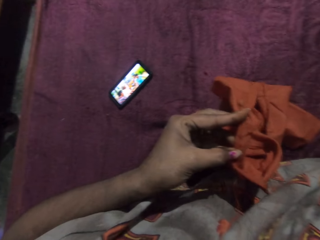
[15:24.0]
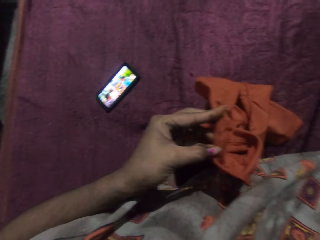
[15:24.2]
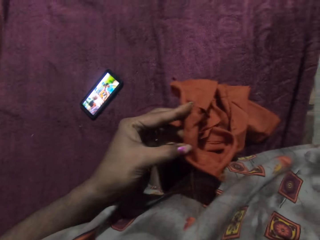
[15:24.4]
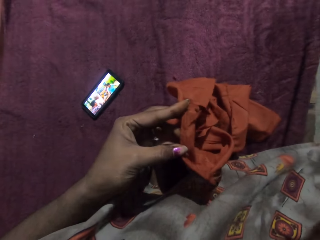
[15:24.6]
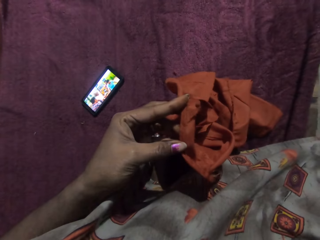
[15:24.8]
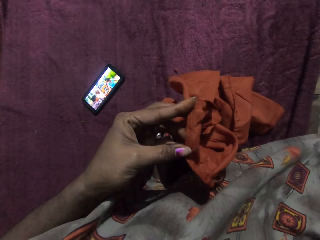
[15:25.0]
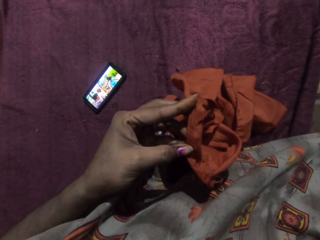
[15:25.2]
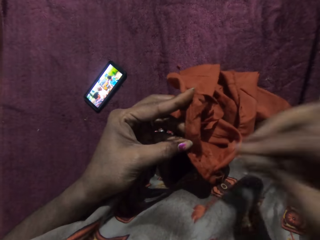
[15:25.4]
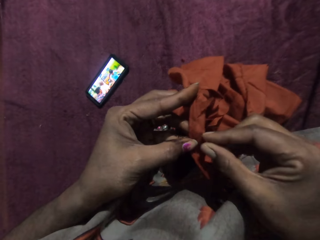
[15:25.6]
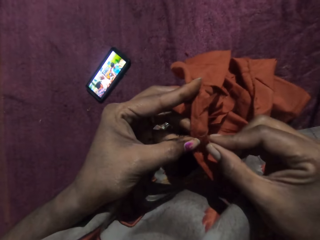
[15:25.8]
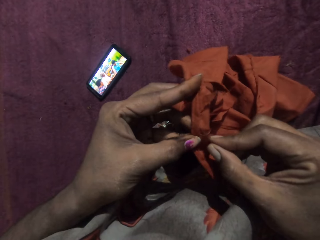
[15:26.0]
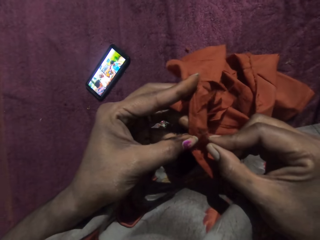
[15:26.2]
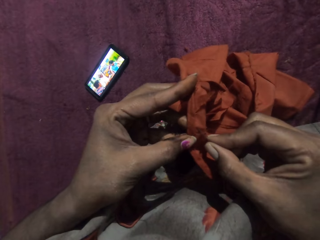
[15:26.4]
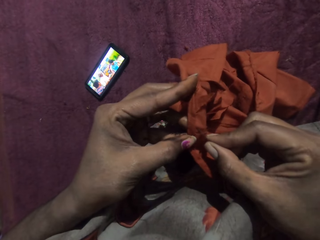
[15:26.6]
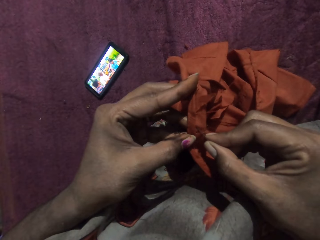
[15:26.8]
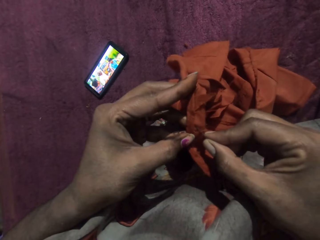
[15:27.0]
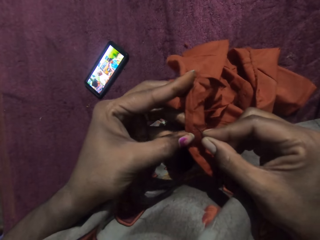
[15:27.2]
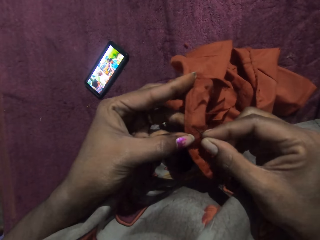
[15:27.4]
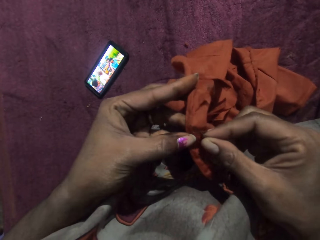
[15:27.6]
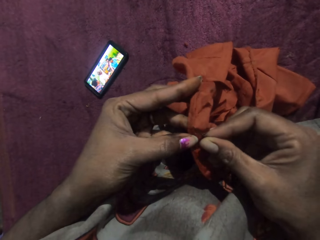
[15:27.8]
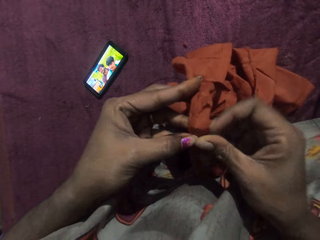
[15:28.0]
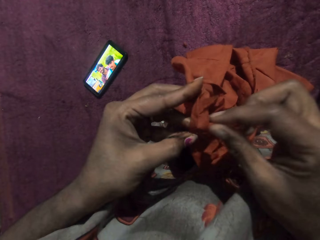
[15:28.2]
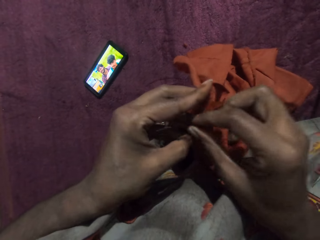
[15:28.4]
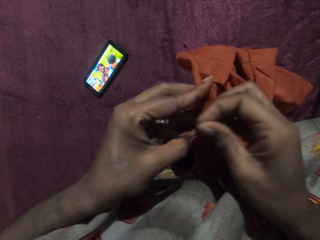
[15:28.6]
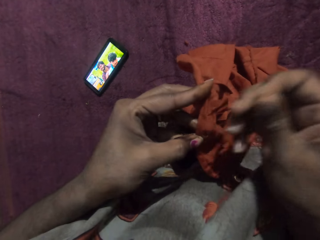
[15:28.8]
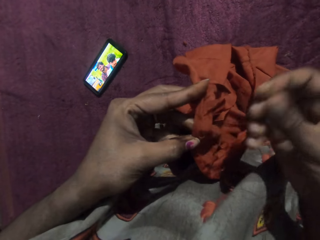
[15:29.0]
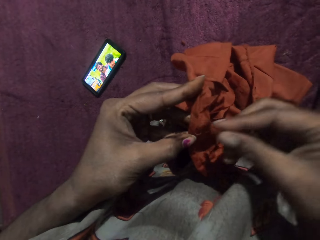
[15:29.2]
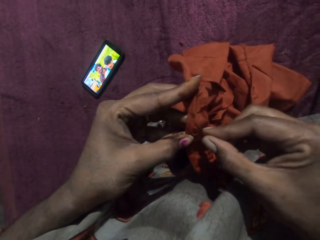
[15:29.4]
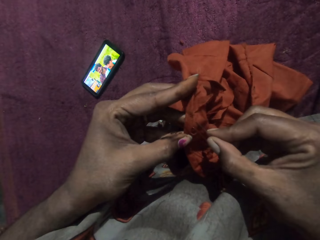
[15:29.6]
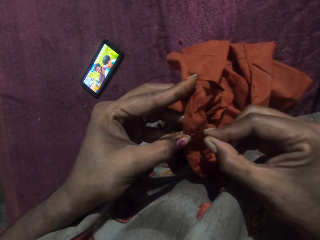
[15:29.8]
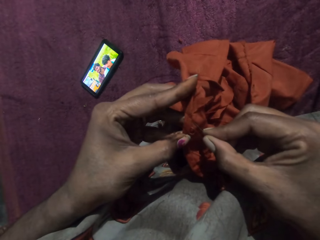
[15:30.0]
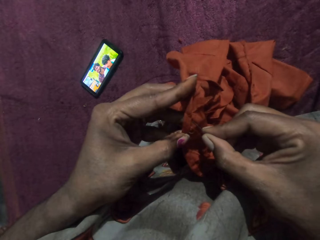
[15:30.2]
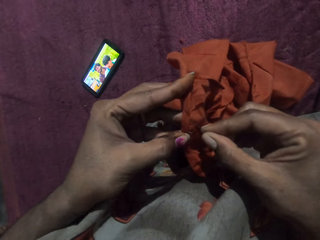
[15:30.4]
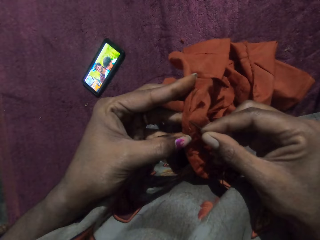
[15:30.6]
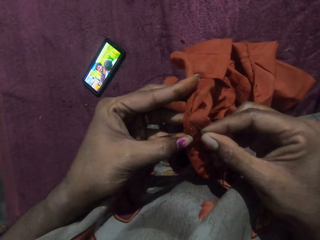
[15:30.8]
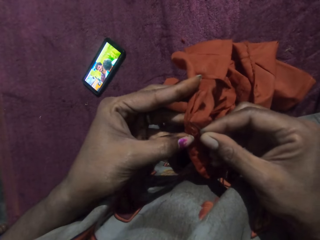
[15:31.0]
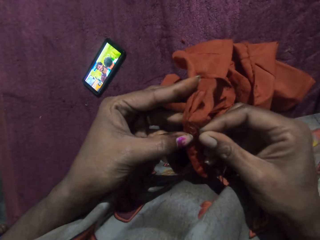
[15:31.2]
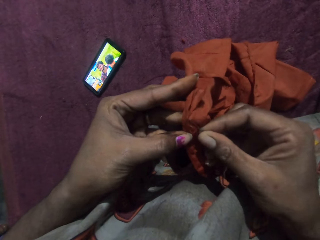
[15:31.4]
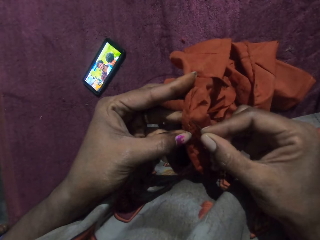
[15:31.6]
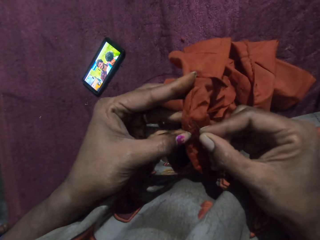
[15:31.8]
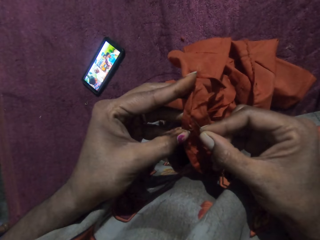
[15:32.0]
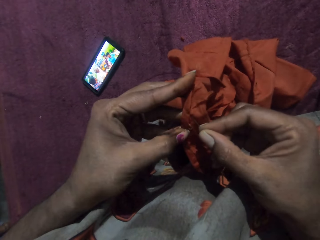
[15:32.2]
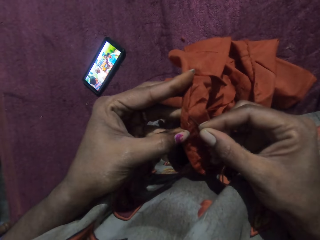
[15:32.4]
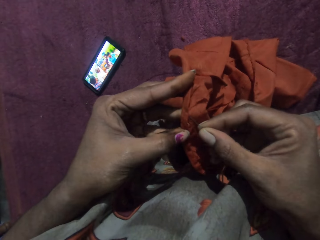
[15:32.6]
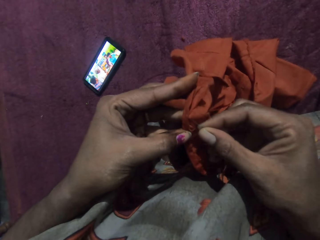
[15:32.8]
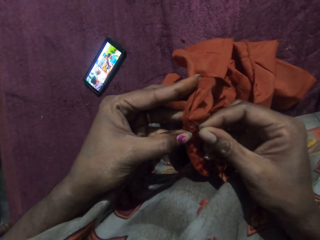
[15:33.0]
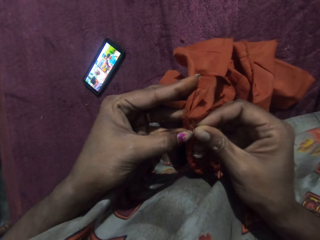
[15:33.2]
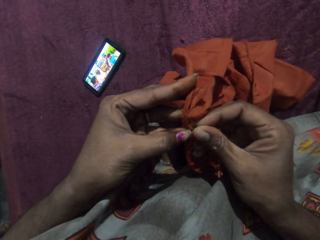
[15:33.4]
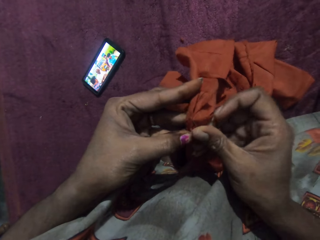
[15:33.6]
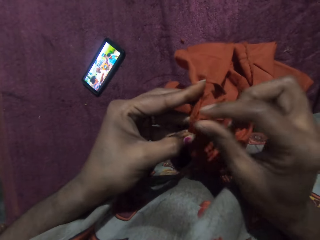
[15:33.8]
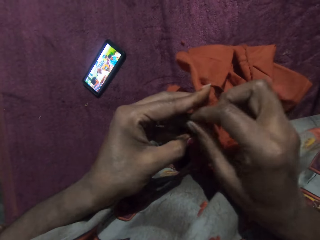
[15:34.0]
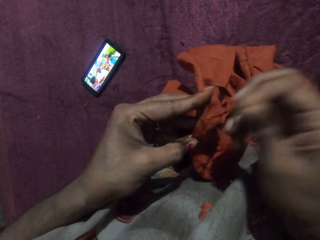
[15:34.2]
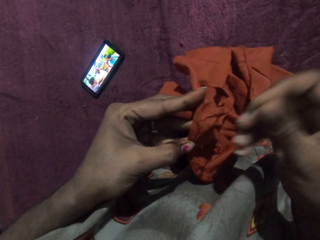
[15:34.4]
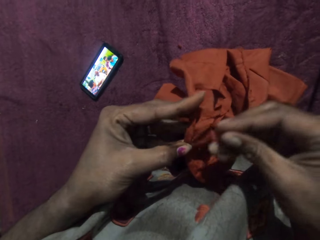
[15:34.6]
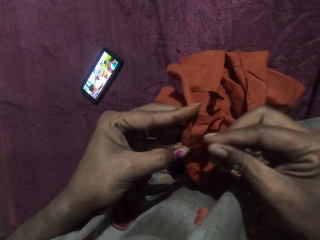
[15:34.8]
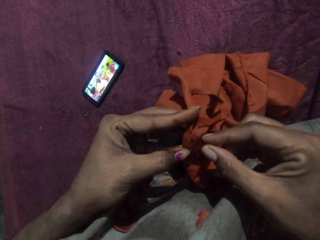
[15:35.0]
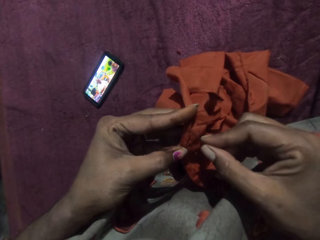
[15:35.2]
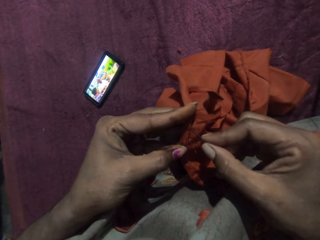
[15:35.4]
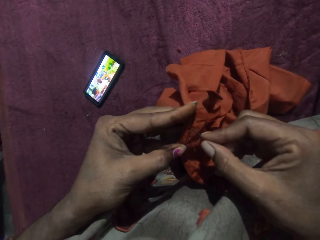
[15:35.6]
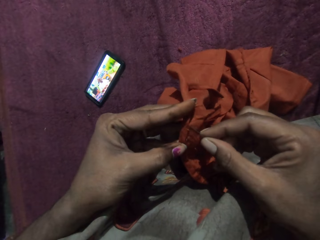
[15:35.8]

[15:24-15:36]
The camera wearer holds the fabric in her left hand. She moves the needle down. She sews the fabric in her left hand with the needle and thread in her right hand.

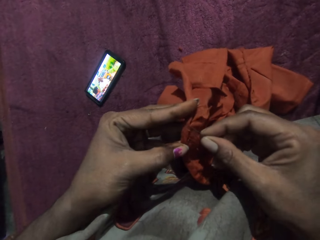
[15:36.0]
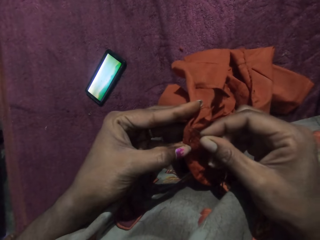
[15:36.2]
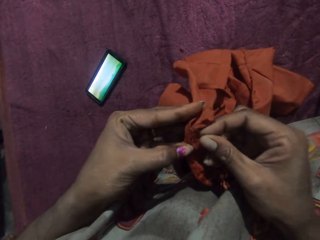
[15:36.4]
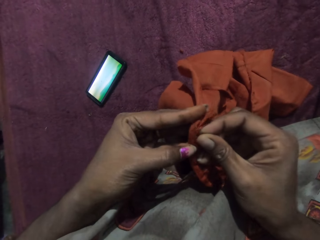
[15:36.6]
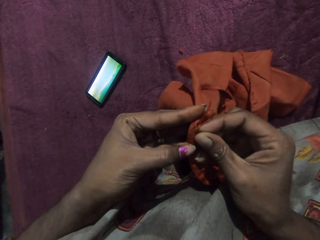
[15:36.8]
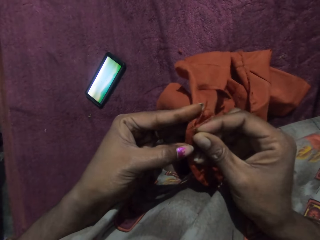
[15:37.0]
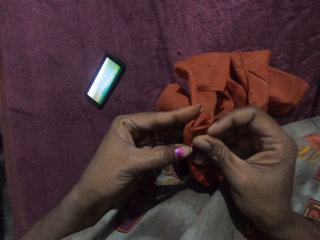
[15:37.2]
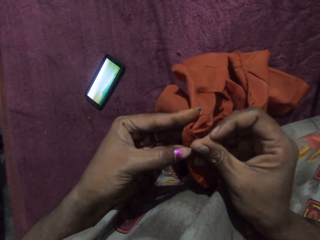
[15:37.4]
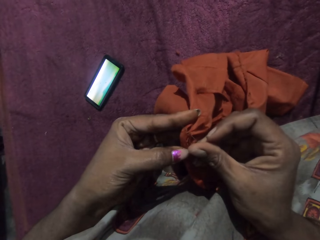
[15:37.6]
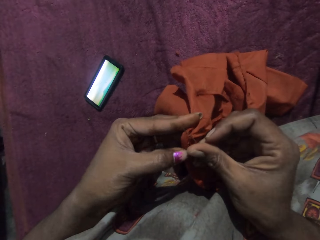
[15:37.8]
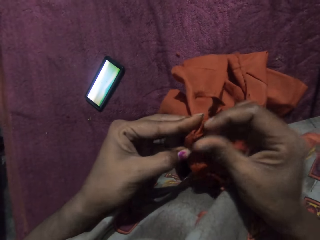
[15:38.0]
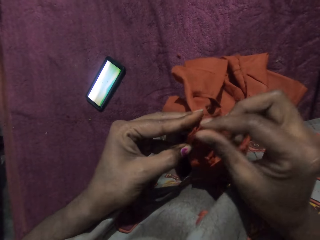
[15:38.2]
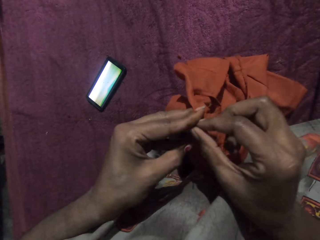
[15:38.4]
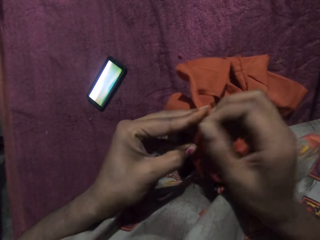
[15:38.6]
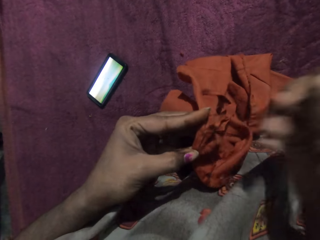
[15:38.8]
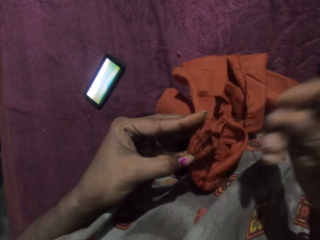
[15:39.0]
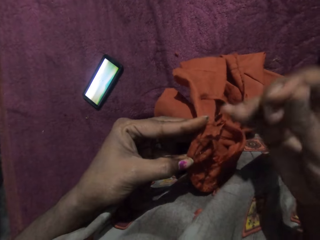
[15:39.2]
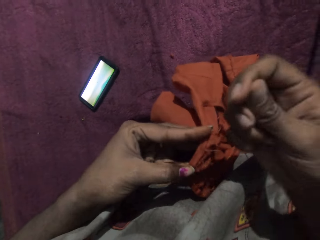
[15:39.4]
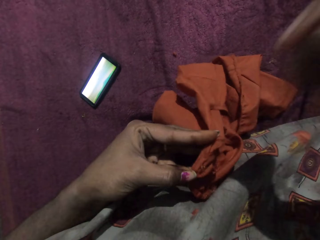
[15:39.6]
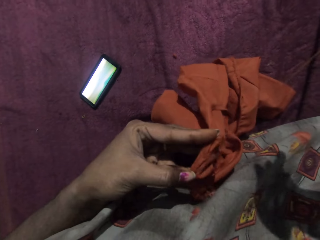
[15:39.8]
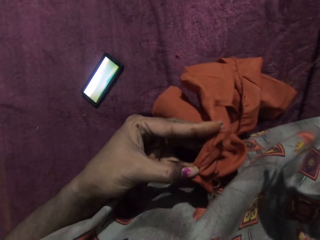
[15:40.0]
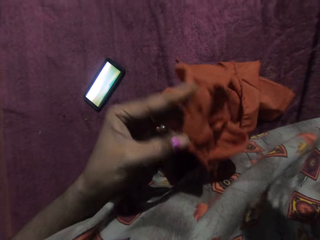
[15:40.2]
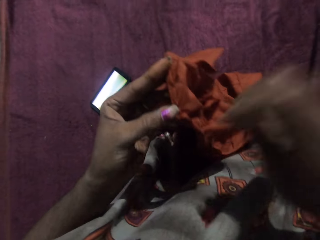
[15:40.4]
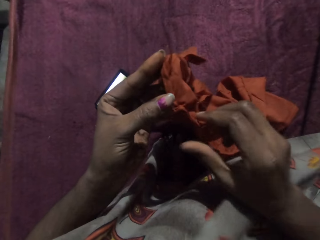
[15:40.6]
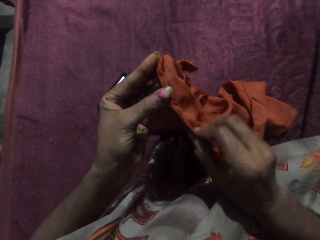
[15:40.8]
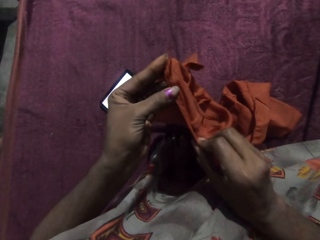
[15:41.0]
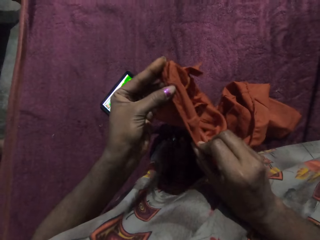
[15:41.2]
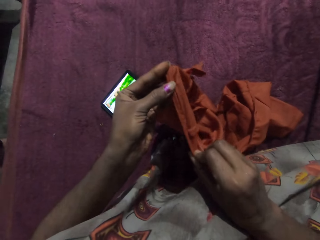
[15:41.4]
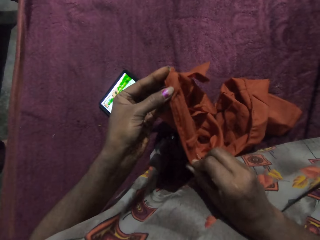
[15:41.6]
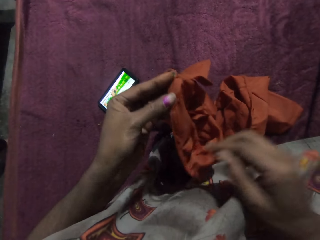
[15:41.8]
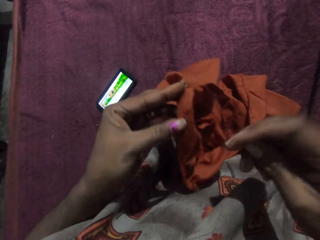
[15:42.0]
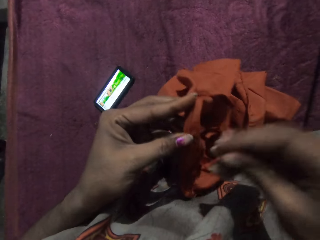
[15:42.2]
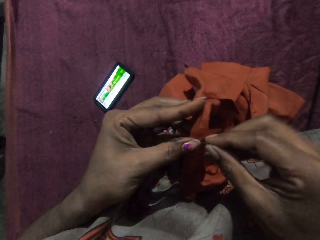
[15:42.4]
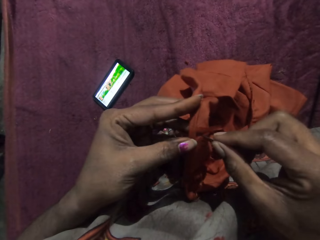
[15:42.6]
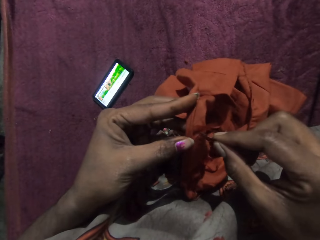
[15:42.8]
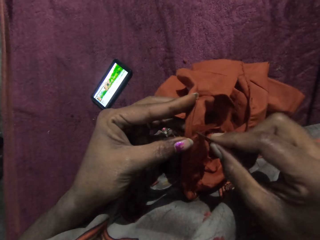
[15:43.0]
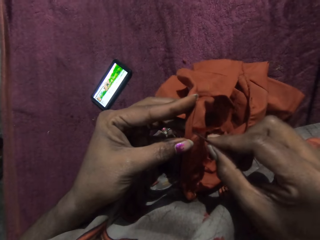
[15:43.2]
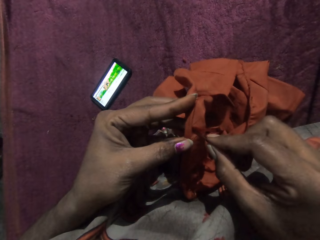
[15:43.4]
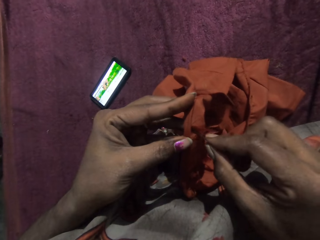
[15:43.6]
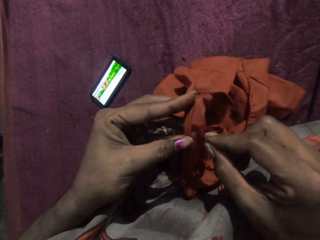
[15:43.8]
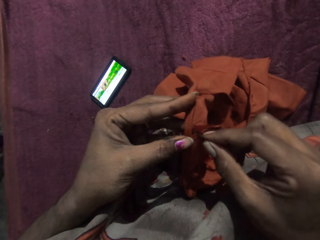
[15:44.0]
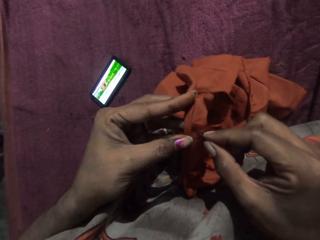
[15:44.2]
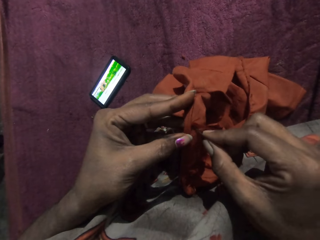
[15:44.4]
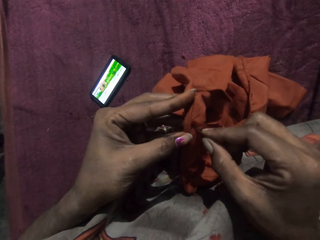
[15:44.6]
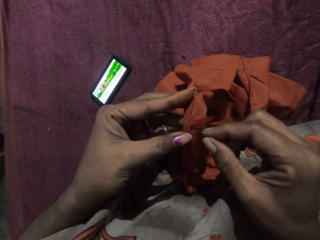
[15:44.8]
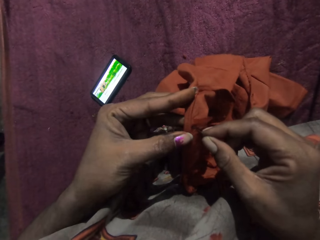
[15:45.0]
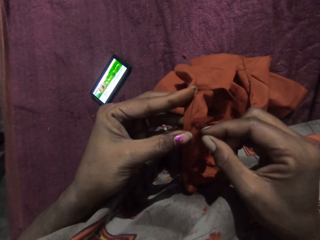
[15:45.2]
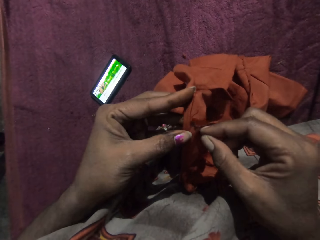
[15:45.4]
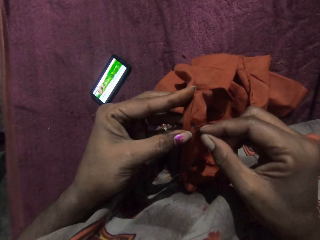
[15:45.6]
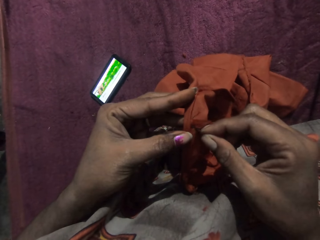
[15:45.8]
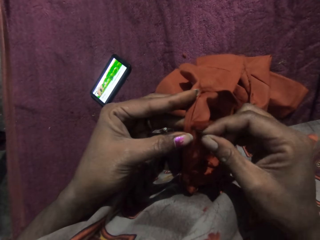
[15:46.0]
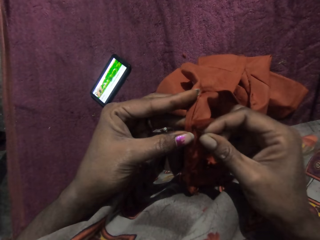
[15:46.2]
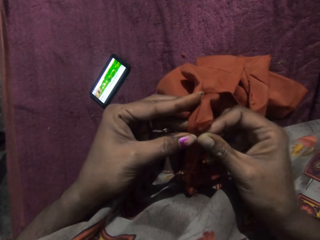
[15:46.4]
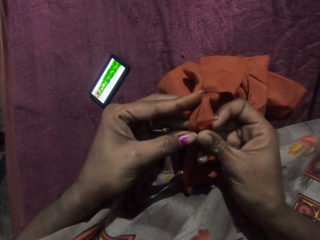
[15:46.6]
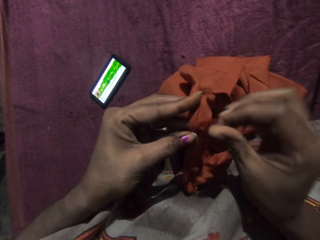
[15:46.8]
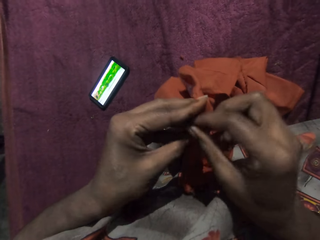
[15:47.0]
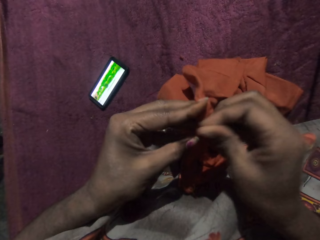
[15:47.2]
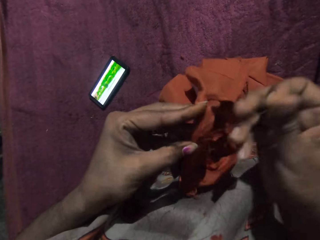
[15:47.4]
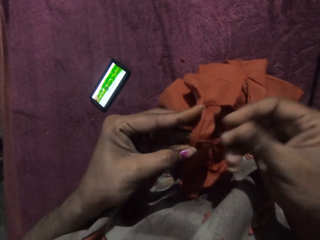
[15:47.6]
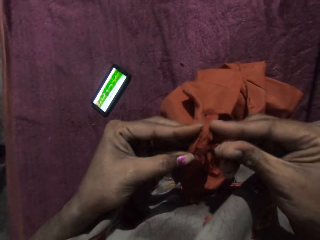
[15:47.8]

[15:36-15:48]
The camera wearer adjusts the fabric or cloth with her hands. She straightens the cloth. She moves her hand up. She sews the fabric in her left hand with the needle and thread in her right hand. She moves her hand down.
